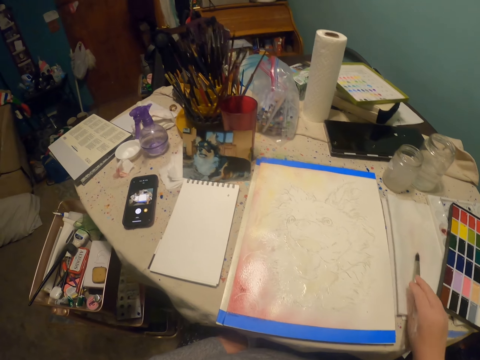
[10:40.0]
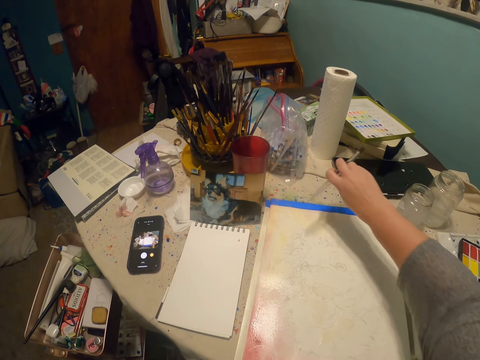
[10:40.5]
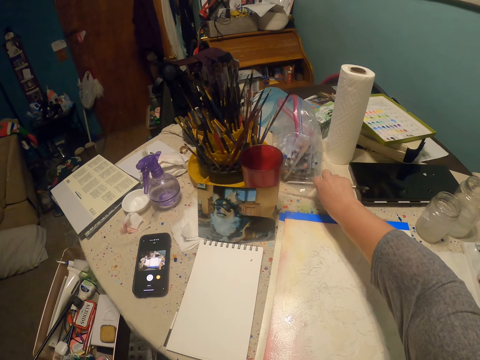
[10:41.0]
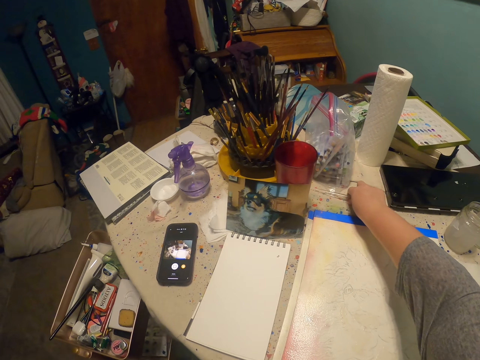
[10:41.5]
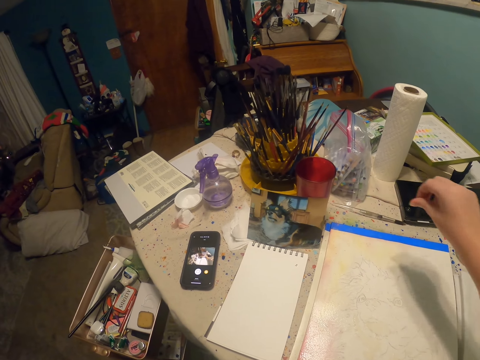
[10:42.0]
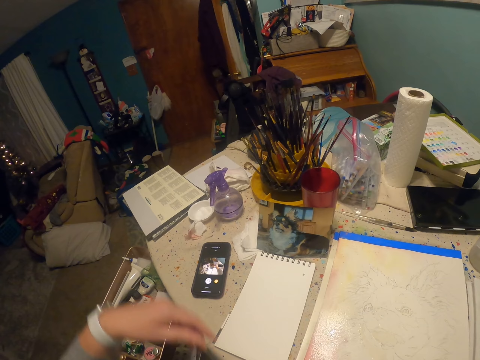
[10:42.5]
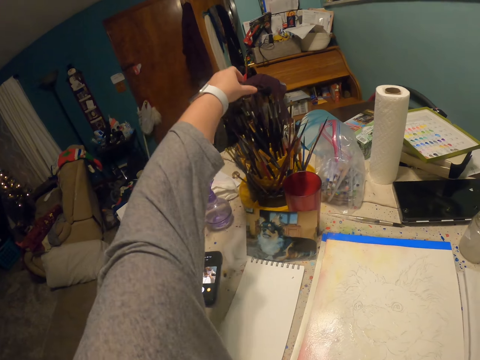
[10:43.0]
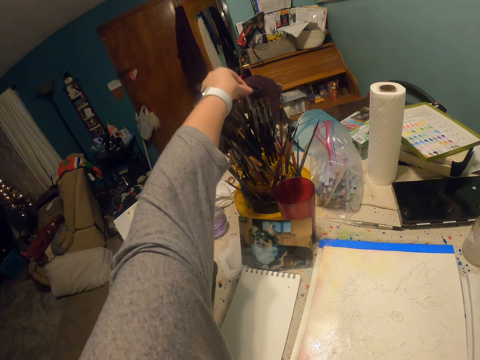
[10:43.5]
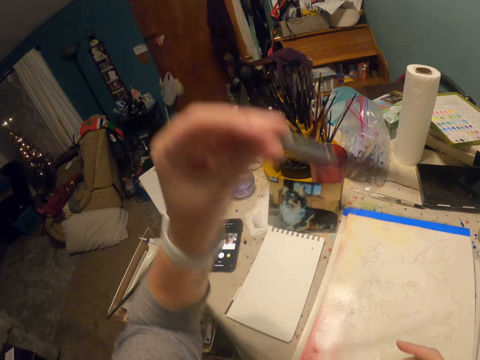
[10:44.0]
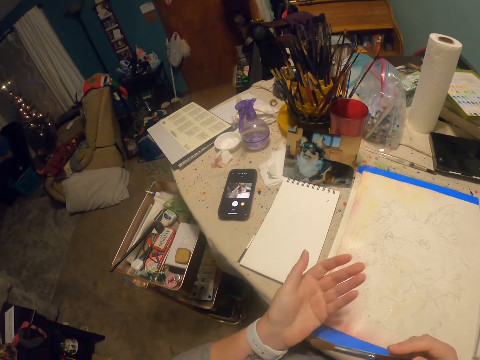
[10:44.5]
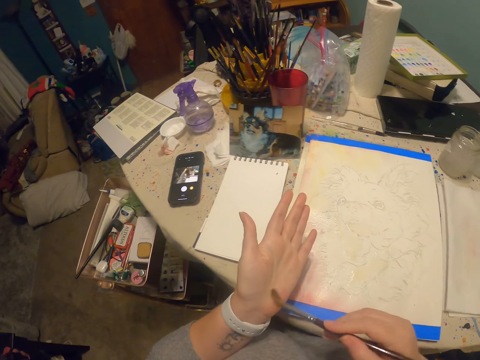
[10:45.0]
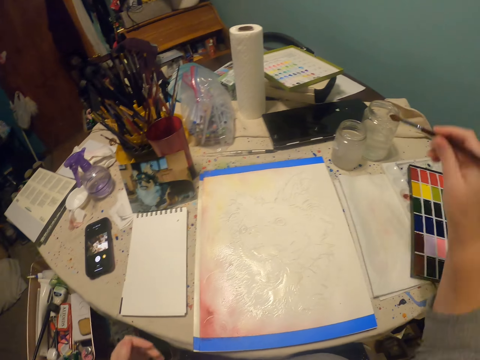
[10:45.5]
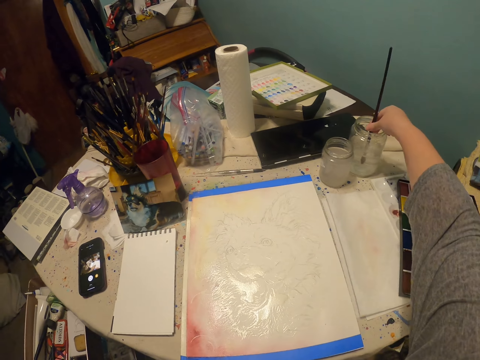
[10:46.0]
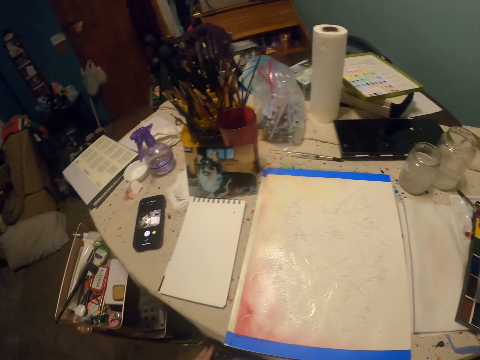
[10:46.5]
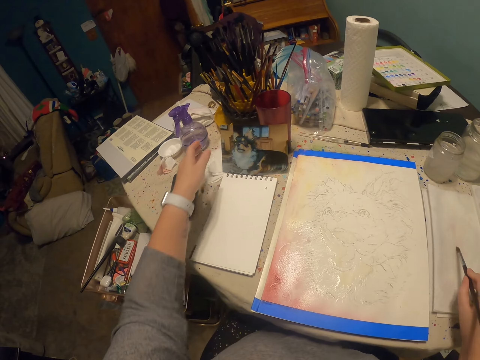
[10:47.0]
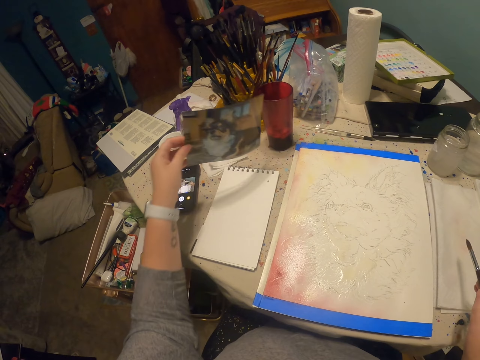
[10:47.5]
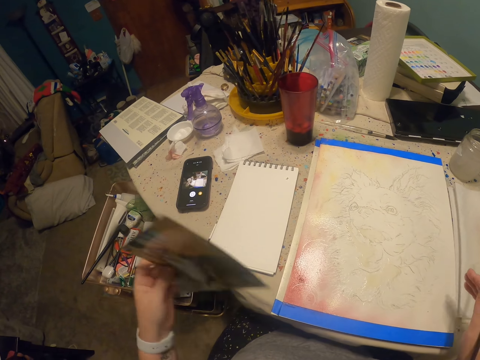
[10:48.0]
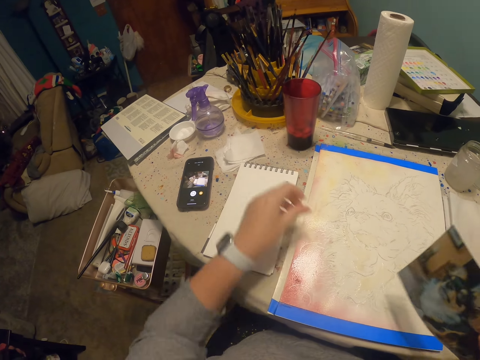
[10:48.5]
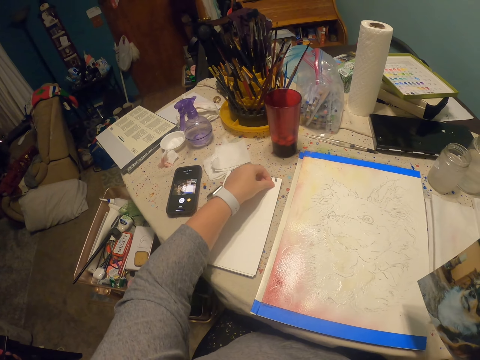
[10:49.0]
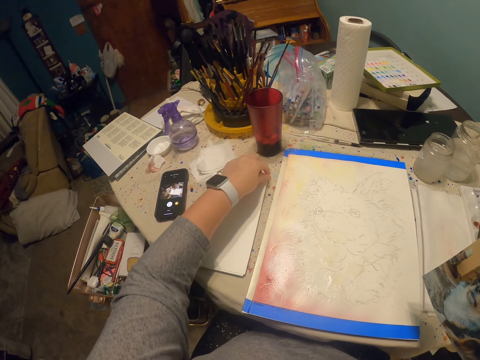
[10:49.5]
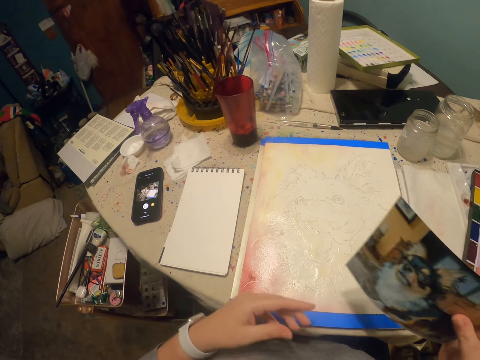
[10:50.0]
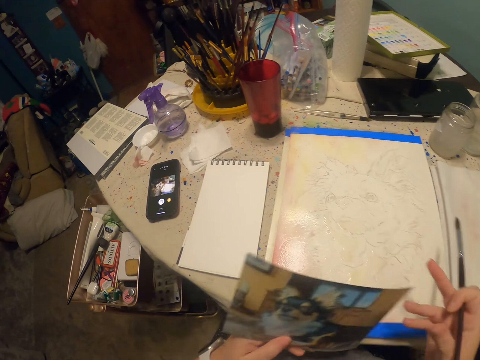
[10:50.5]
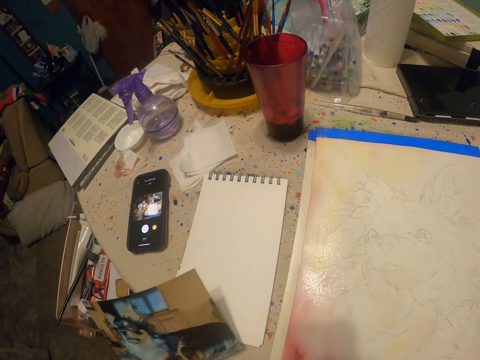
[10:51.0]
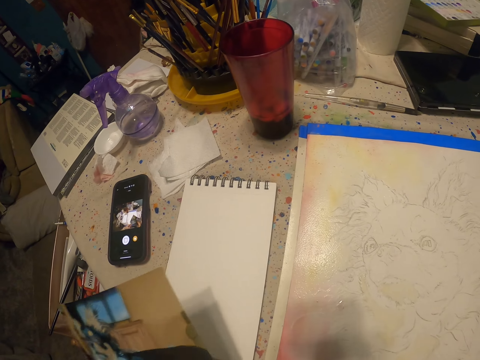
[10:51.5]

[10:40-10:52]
The camera wearer places the paint brush on the table. They pick up the paint brush. They brush the hand. They dip the paint brush in the water can. They dry the paint brush on the cloth. They pick up the photo from the table.

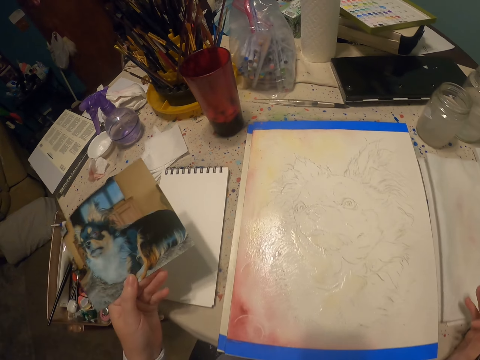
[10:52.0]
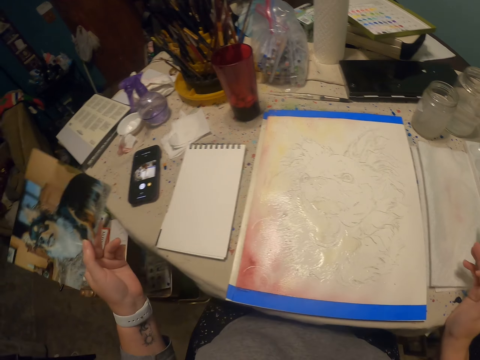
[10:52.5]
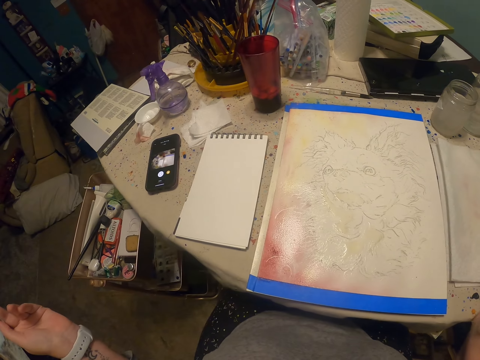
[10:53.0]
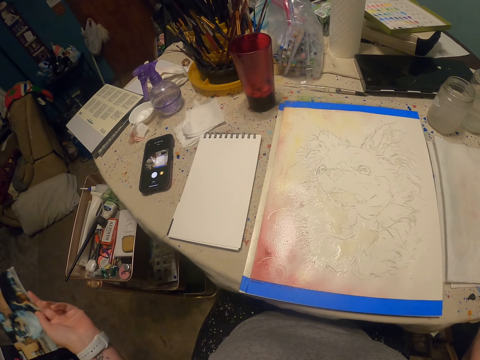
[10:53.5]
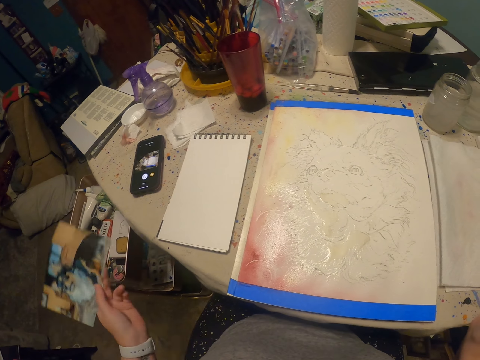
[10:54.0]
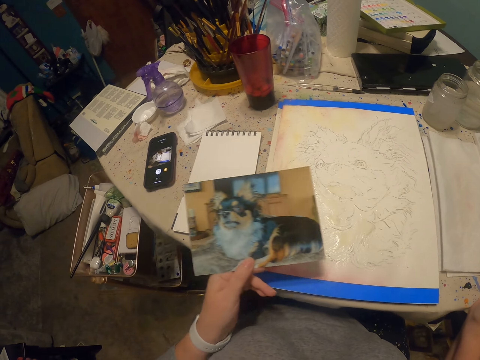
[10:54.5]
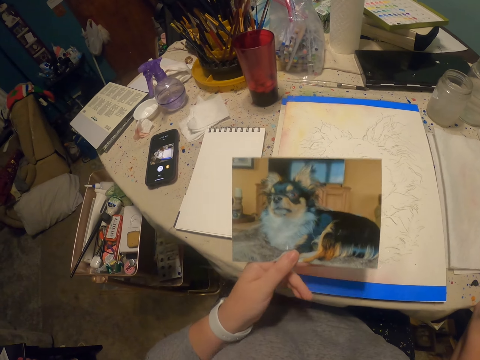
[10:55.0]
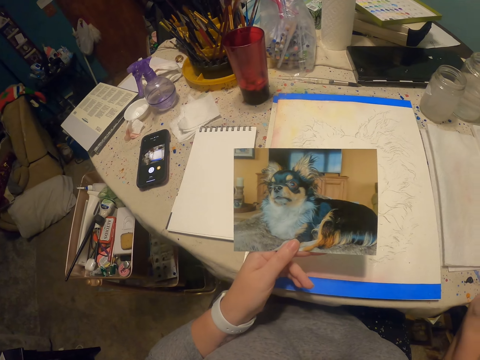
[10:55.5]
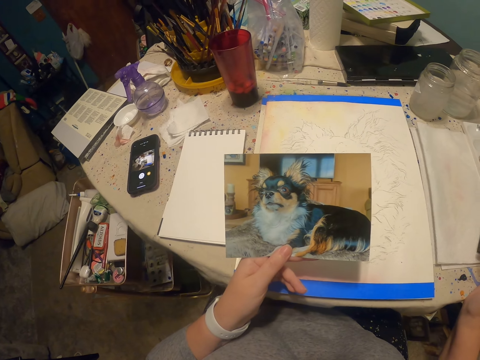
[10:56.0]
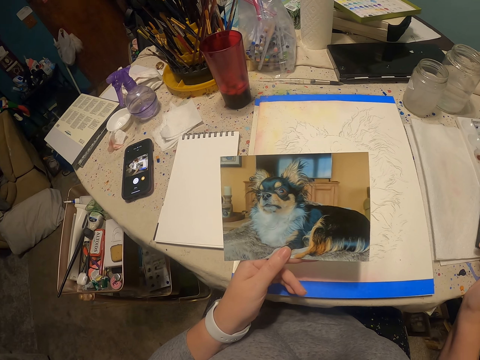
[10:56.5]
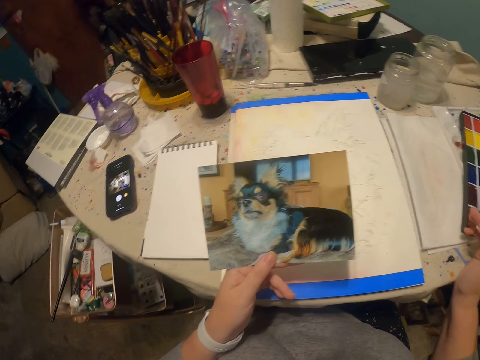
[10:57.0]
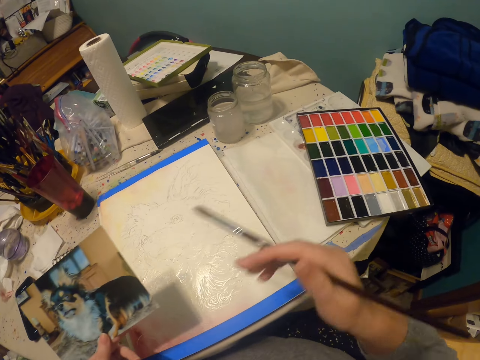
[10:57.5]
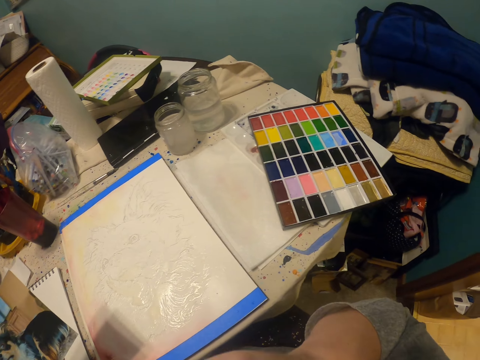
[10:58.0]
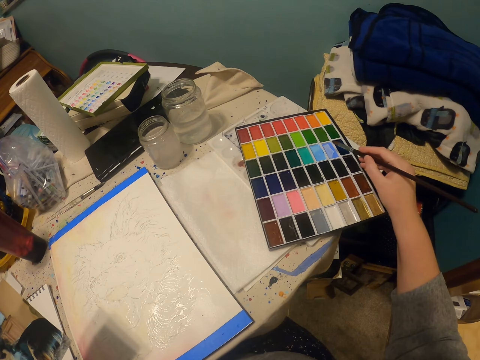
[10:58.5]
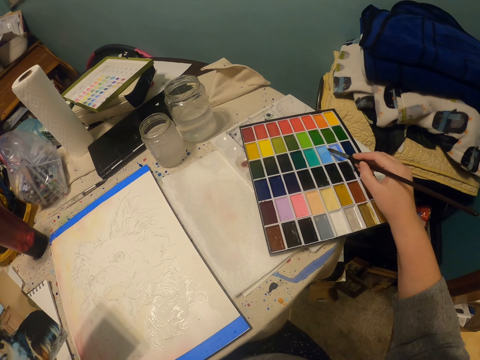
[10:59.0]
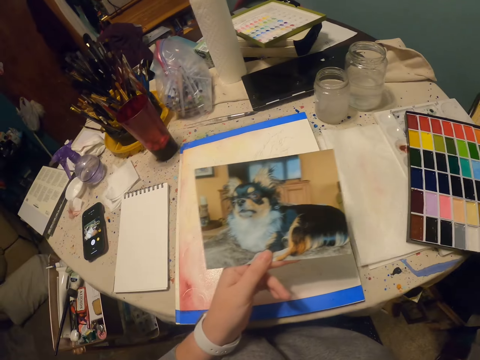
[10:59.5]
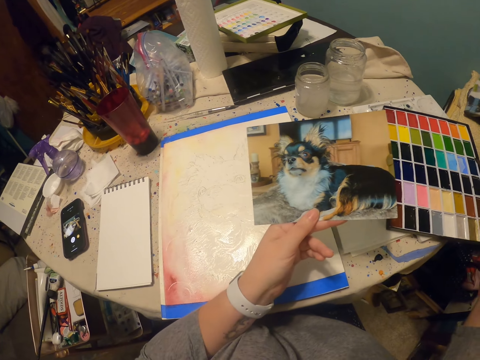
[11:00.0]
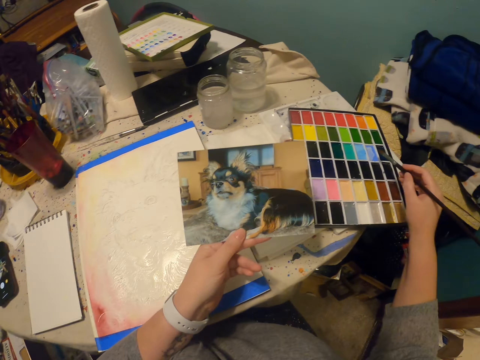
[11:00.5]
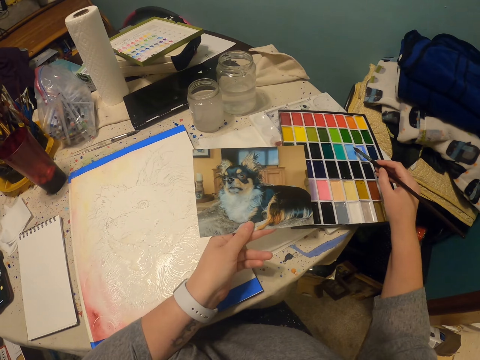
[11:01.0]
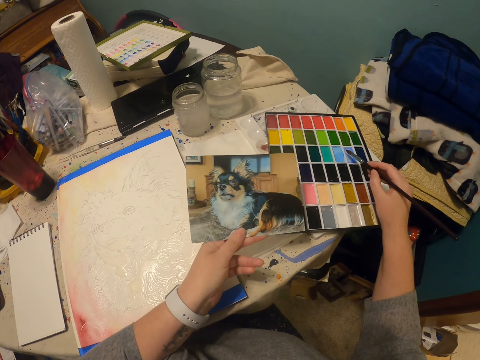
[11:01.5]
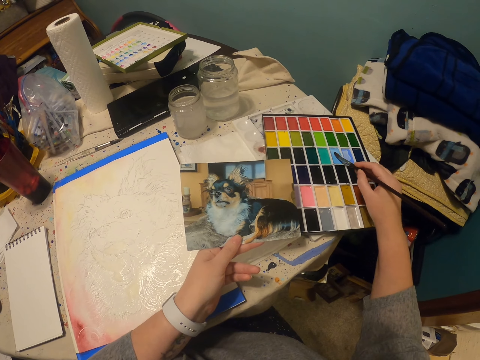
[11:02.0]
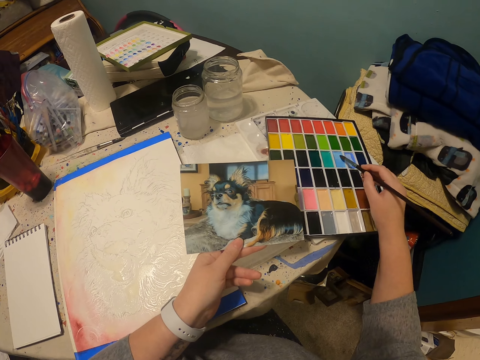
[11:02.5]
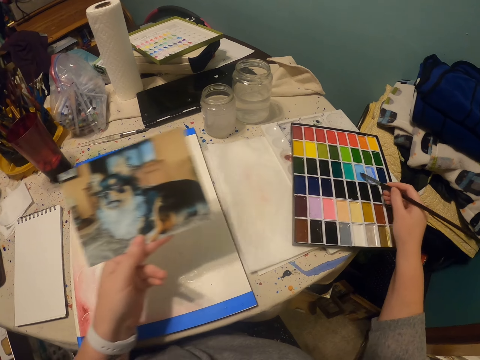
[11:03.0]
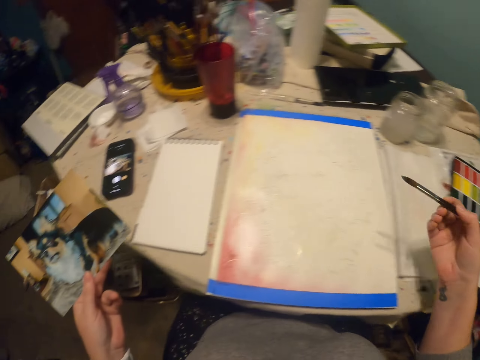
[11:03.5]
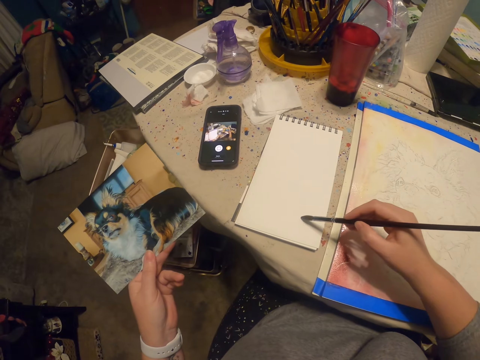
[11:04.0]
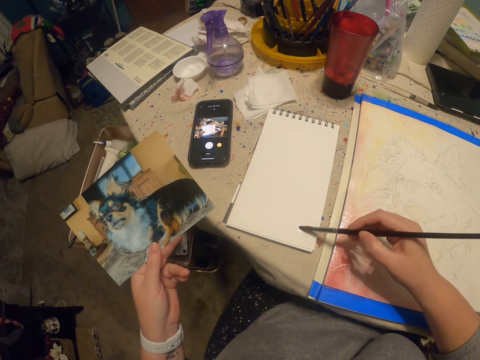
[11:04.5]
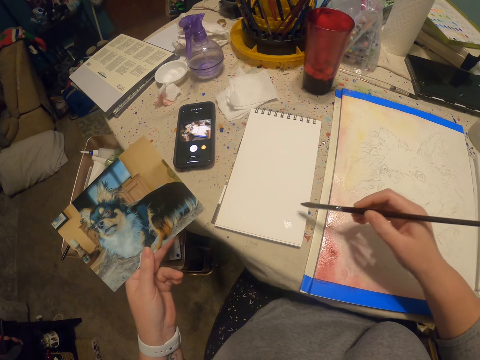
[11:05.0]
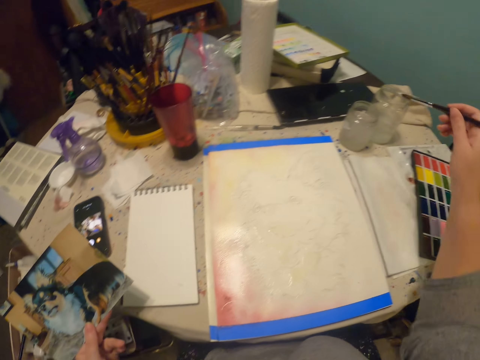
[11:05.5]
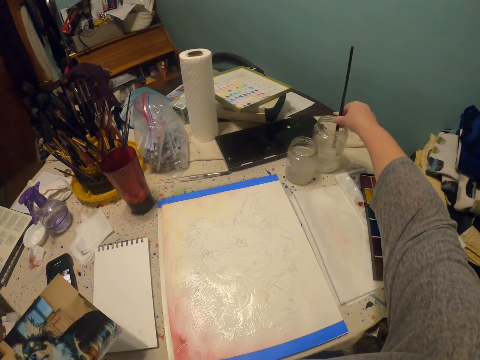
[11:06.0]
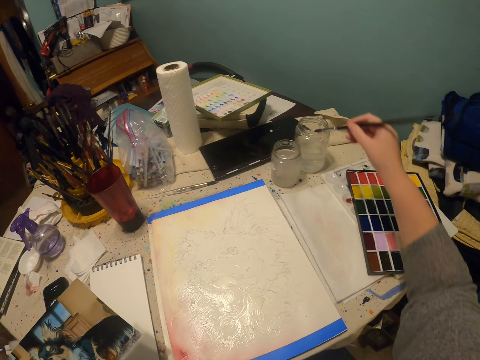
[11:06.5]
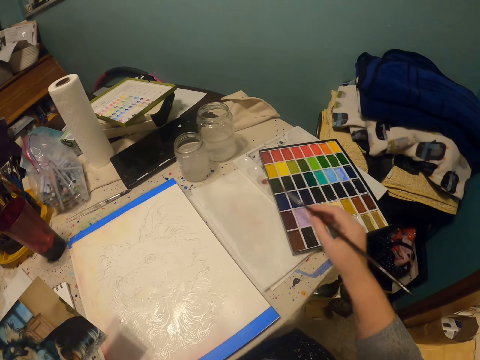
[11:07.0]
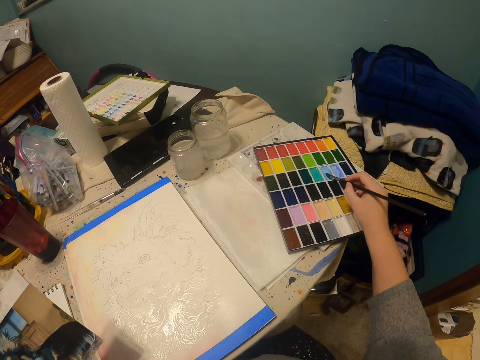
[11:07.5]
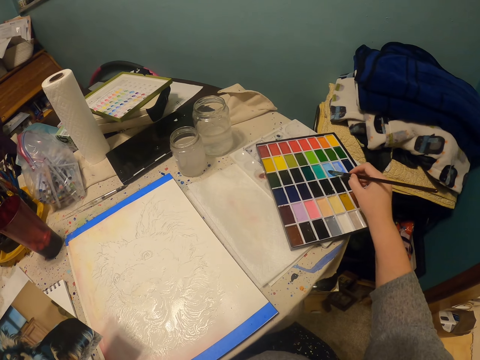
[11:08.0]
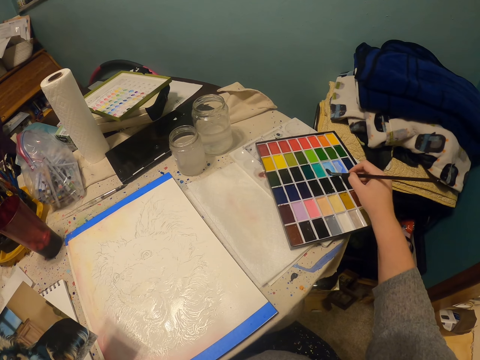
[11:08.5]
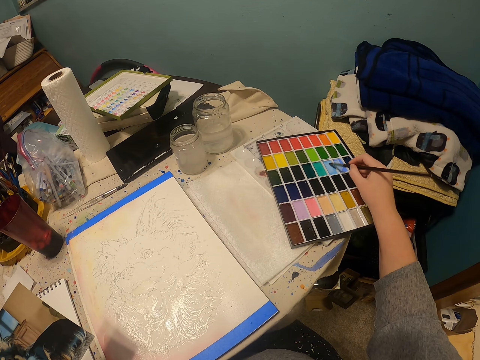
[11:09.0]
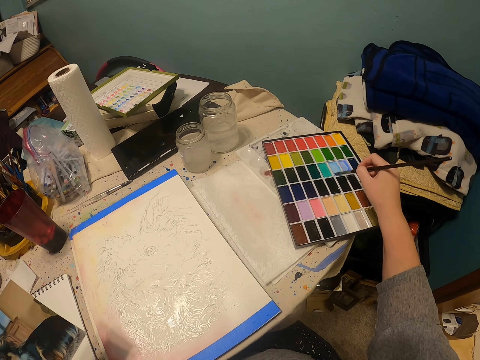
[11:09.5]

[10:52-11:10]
The camera wearer looks around the room. They look at the photo. They dip the paint brush in the paint. They pick a color. They draw on the book. They dip the paint brush in the water can. They dip the paint brush in the paint.
